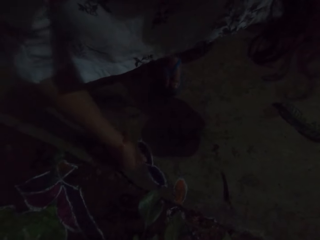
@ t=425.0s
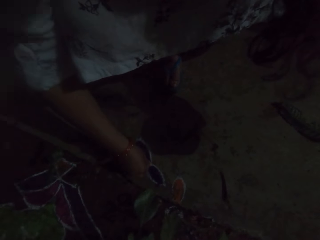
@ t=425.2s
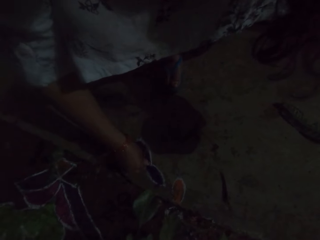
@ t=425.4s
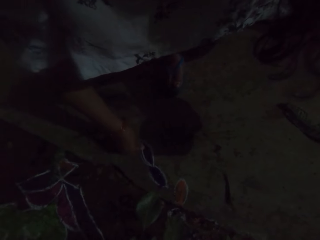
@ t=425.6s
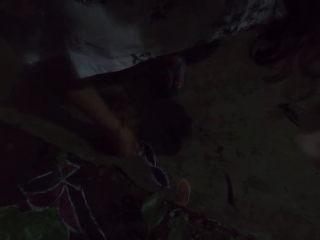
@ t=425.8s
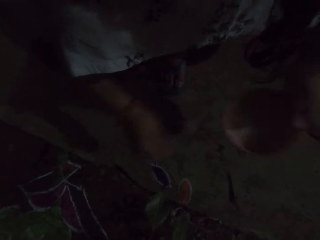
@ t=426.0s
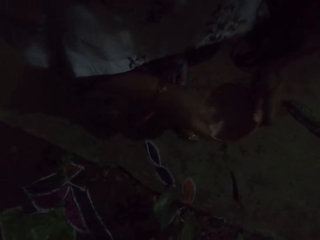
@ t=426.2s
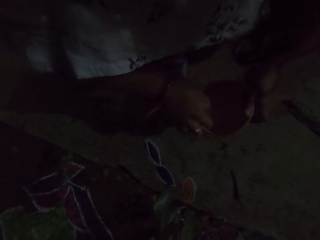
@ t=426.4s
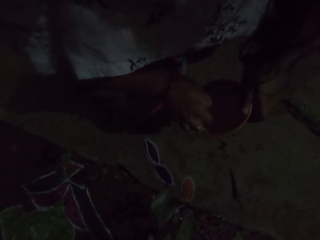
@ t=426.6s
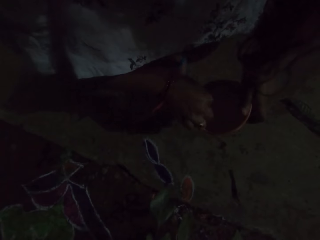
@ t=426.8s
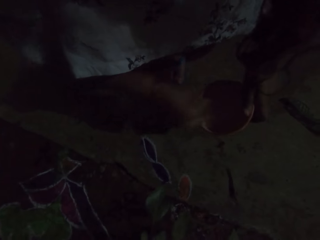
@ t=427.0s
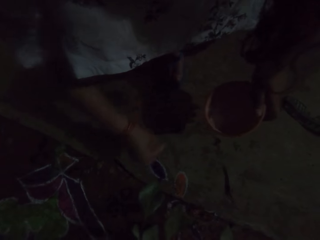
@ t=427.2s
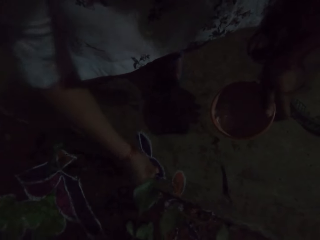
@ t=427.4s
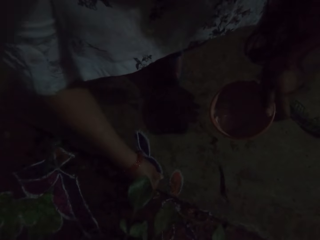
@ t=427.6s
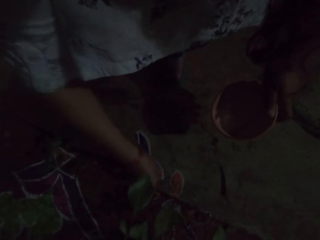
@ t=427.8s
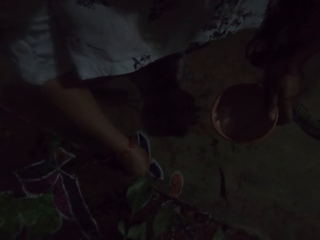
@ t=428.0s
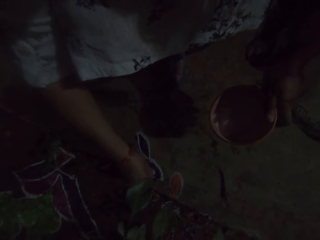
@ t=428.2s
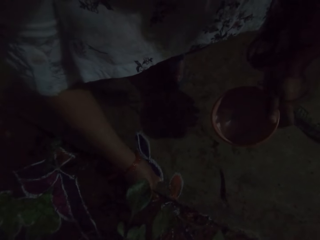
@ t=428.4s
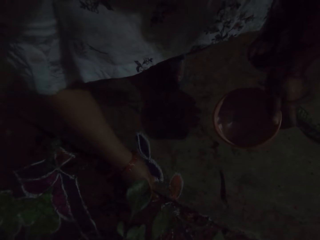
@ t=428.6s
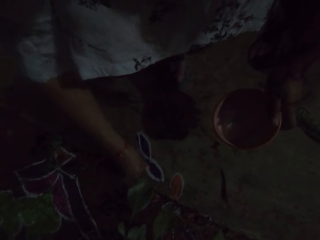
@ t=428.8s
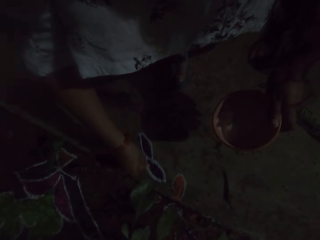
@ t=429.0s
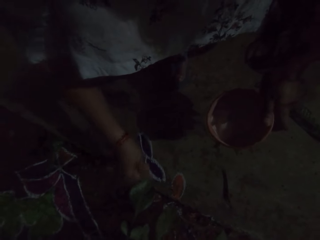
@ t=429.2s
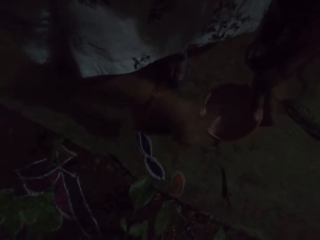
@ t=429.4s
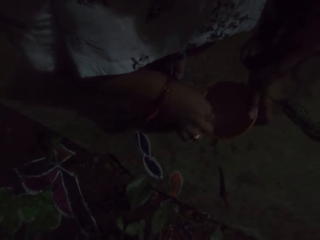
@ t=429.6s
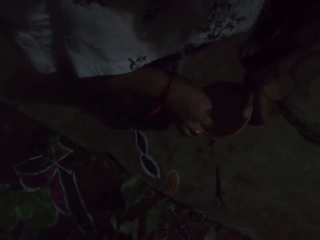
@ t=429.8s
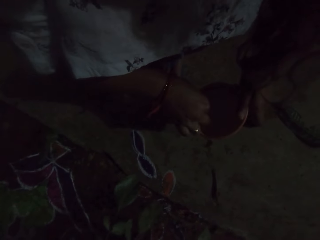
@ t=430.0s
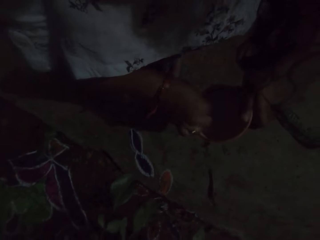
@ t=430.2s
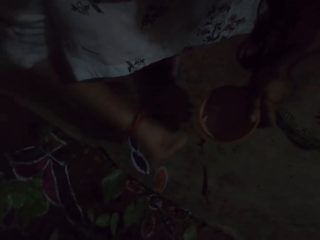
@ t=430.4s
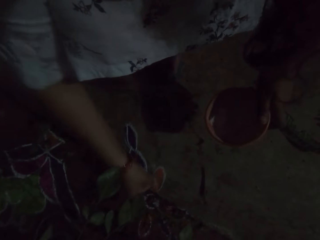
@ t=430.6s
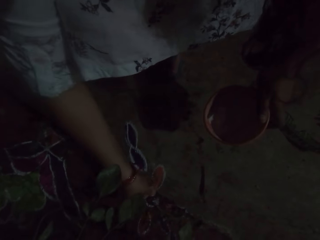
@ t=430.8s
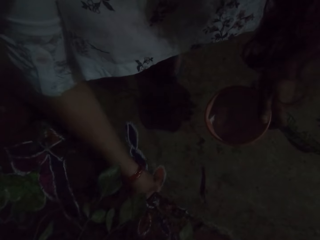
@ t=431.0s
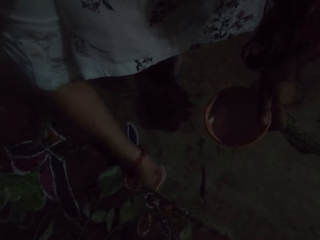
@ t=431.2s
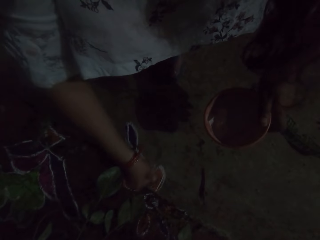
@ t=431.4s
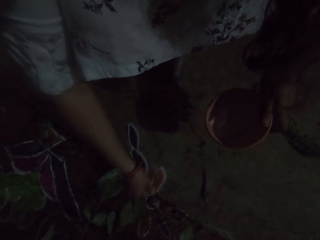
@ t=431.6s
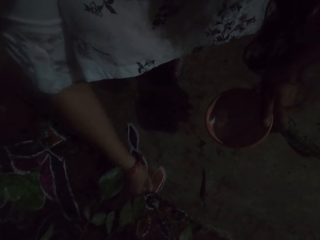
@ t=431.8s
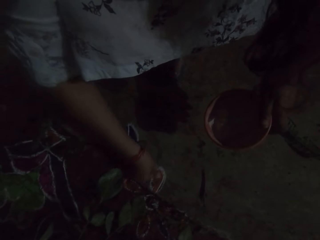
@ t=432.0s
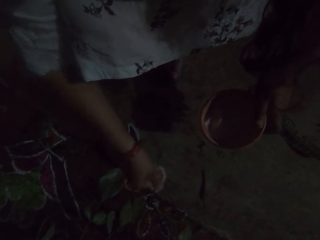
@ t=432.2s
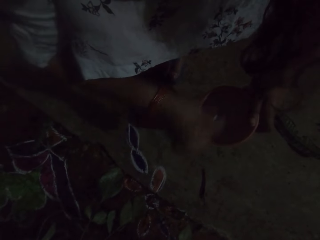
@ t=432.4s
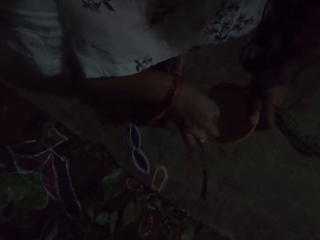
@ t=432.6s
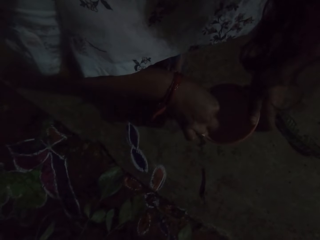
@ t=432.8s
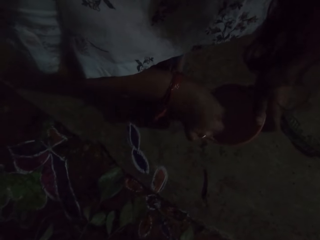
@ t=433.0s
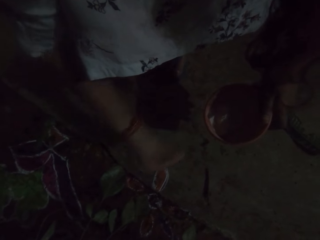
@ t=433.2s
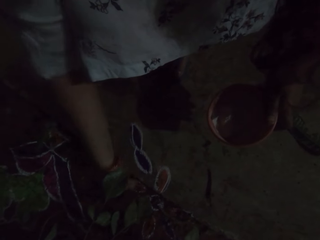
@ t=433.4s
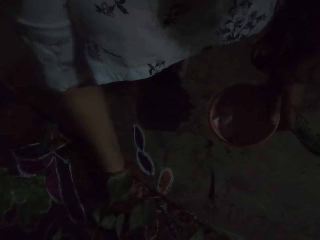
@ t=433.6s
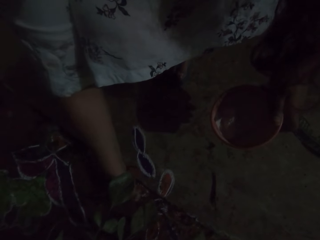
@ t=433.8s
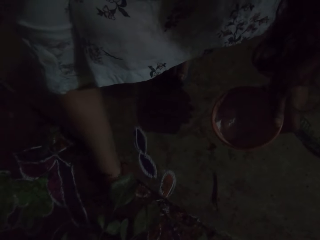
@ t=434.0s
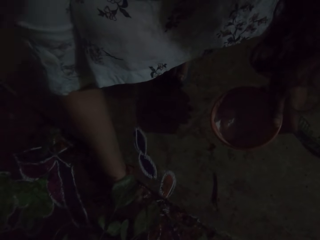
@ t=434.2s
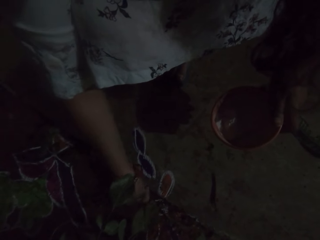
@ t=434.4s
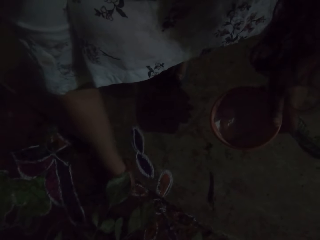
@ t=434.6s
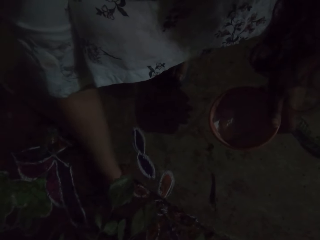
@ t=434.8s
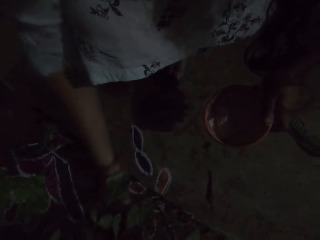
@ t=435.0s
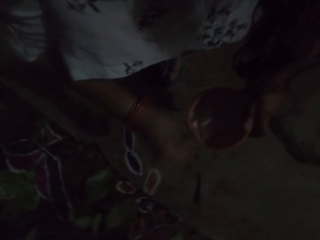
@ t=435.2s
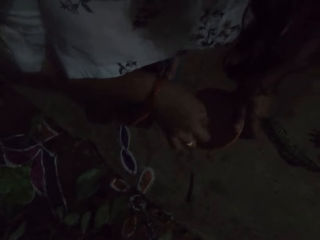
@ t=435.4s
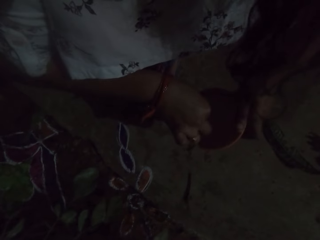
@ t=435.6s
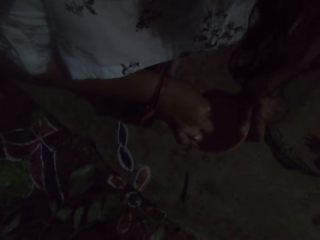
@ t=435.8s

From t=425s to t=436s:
The camera wearer scoops powder from the bowl with her right hand. She applies some powder on the floor with her right hand. She scoops powder from the bowl with her right hand. She applies some powder on the floor with her right hand. She scoops powder from the bowl with her right hand. She applies some powder on the floor with her right hand.

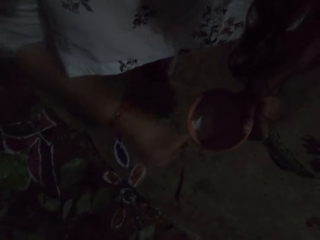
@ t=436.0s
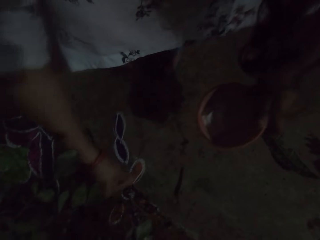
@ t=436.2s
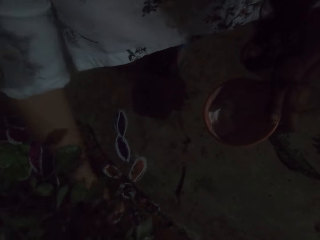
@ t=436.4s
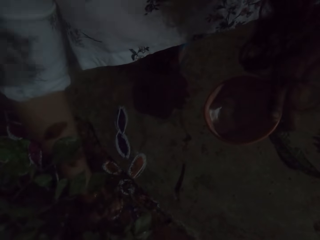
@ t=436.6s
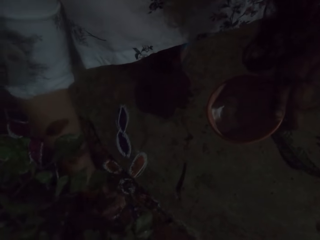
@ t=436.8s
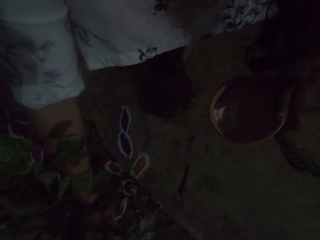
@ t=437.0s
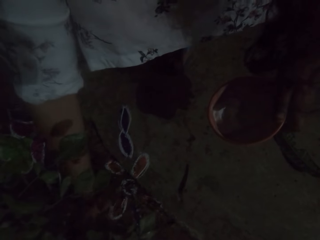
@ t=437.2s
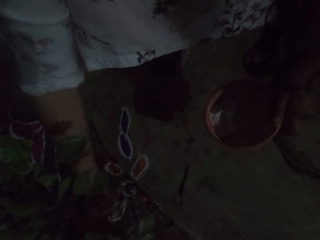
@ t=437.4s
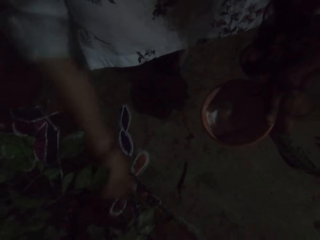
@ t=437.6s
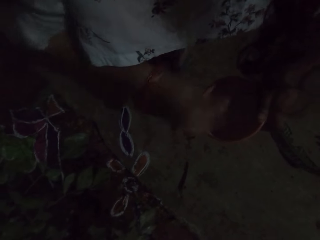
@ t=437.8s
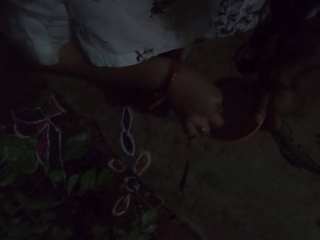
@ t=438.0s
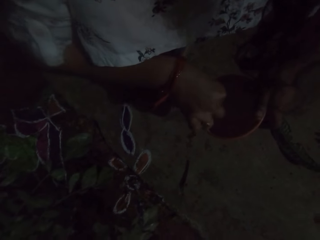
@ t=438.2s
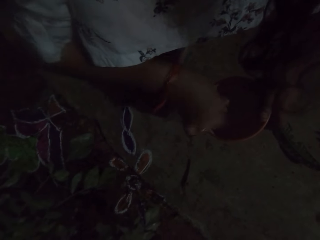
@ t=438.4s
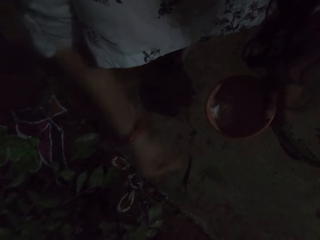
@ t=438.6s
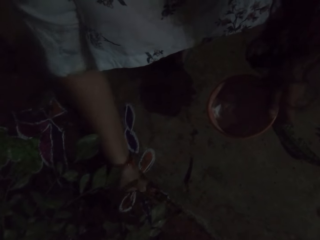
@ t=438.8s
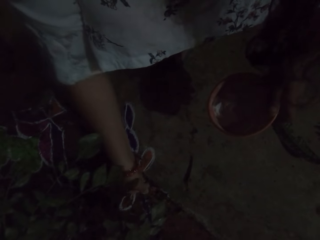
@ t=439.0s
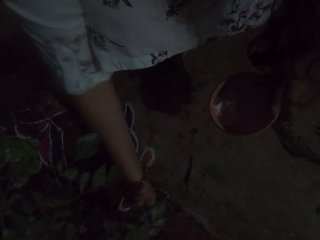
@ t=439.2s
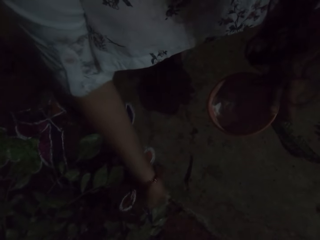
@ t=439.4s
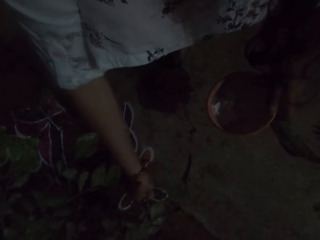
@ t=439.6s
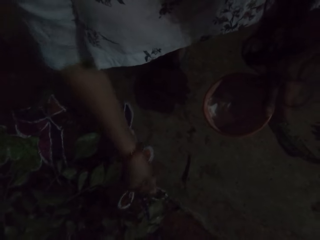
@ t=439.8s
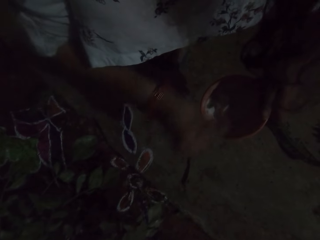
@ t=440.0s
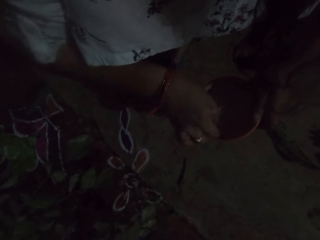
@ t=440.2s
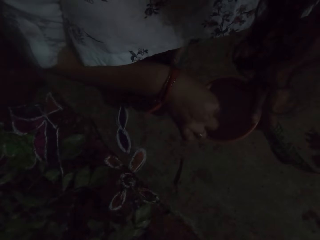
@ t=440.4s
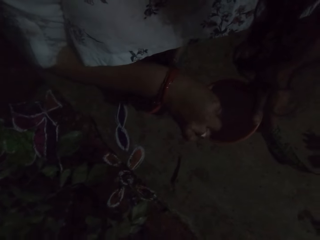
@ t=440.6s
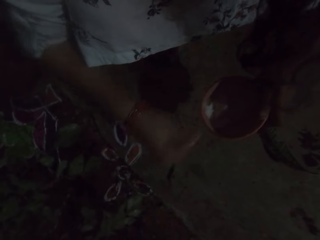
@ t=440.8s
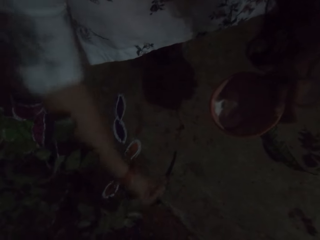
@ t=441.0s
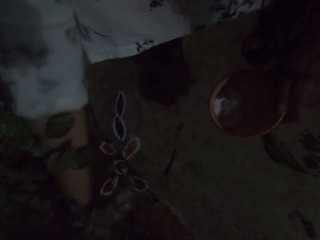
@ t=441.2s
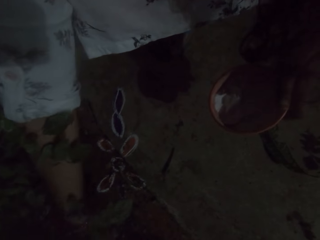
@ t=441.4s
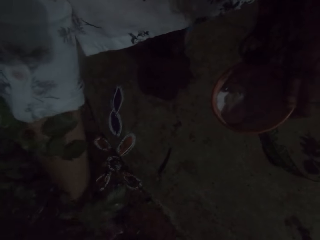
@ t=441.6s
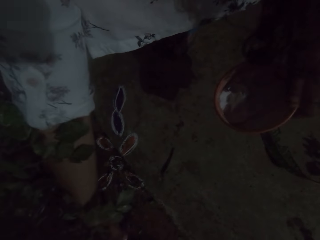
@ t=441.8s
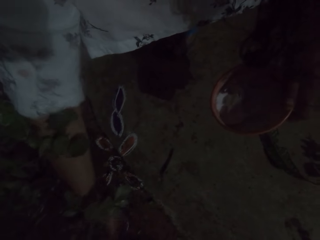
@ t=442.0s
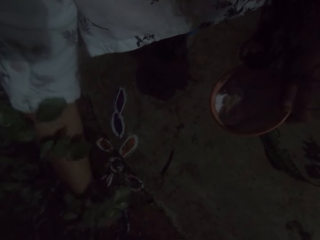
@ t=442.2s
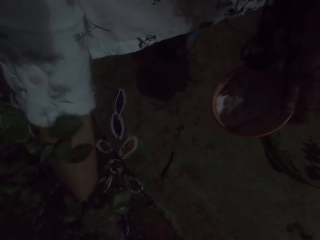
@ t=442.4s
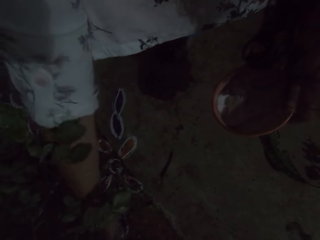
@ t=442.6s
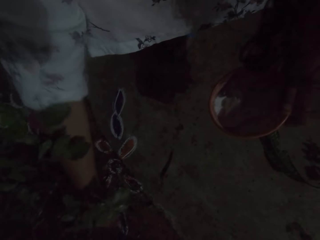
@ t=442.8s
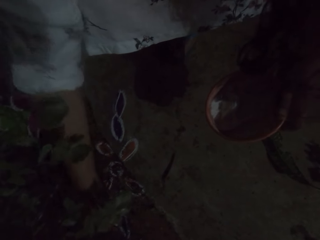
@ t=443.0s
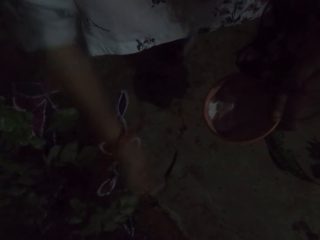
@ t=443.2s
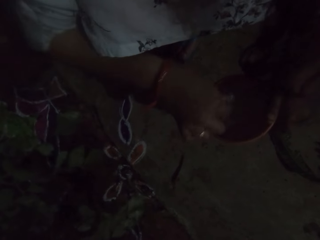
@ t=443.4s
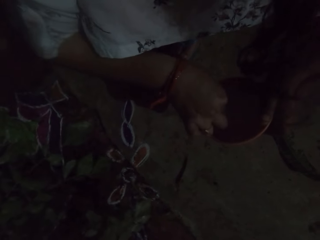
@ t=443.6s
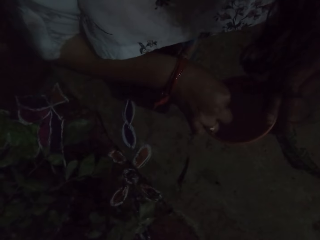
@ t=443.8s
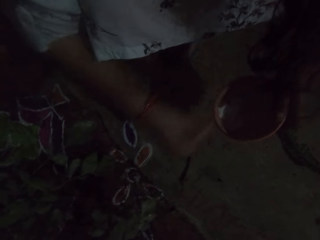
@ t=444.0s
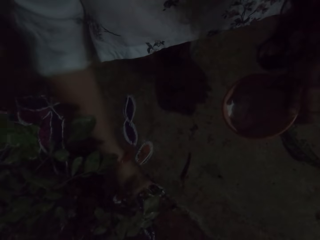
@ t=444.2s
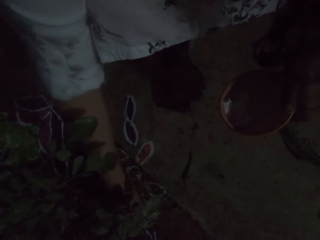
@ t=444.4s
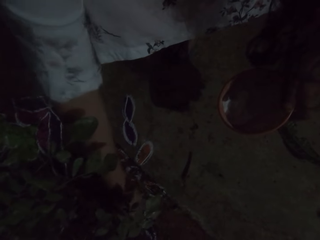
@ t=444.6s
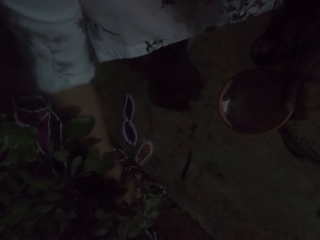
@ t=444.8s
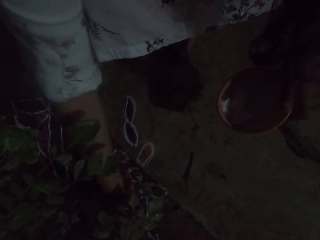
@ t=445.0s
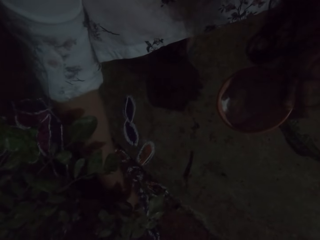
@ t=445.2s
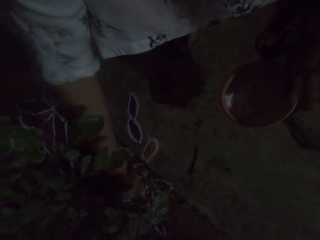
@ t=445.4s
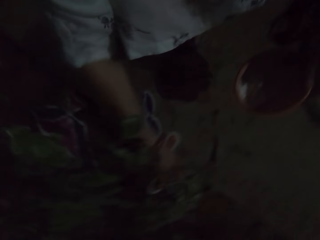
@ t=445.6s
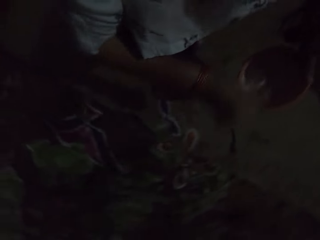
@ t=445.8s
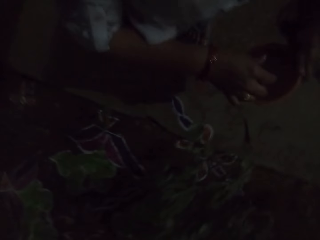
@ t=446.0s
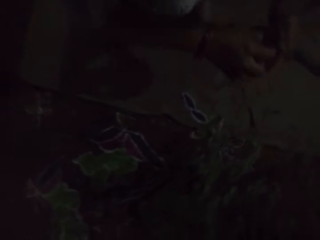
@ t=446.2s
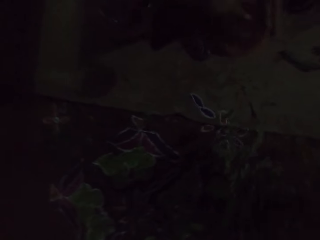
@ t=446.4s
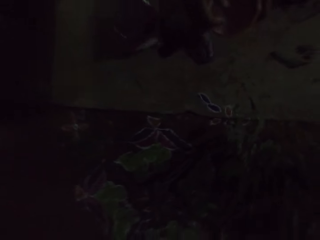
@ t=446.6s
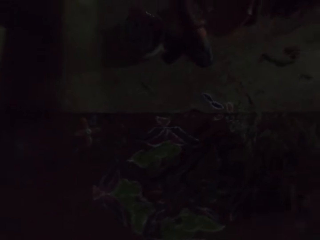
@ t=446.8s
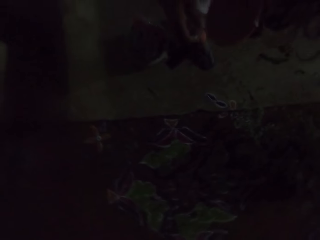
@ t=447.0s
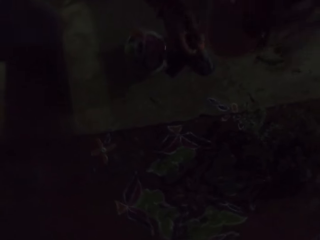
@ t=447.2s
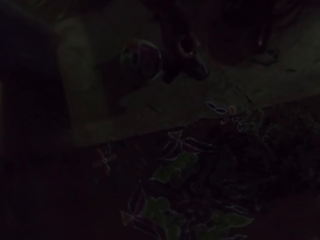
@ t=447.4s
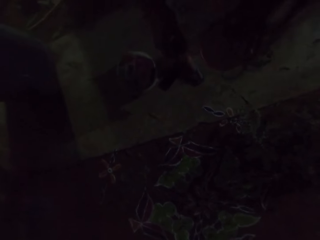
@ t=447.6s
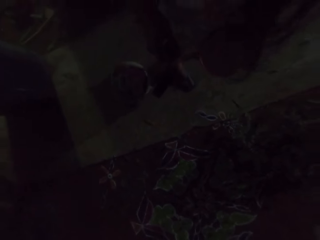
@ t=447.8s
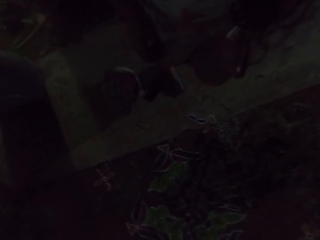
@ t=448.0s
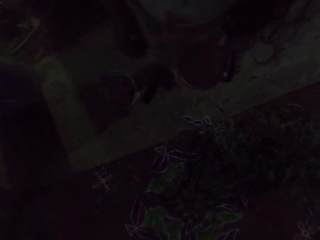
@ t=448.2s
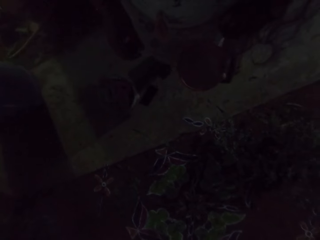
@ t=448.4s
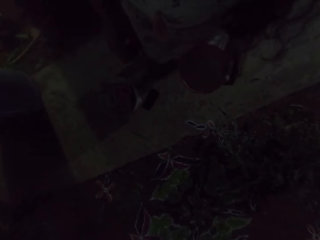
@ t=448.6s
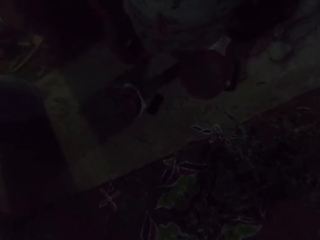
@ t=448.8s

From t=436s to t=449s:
The camera wearer scoops powder from the bowl with her right hand. She applies some powder on the floor with her right hand. She scoops powder from the bowl with her right hand. She applies some powder on the floor with her right hand. She scoops powder from the bowl with her right hand. She applies some powder on the floor with her right hand. She scoops powder from the bowl with her right hand. She applies some powder on the floor with her right hand.
